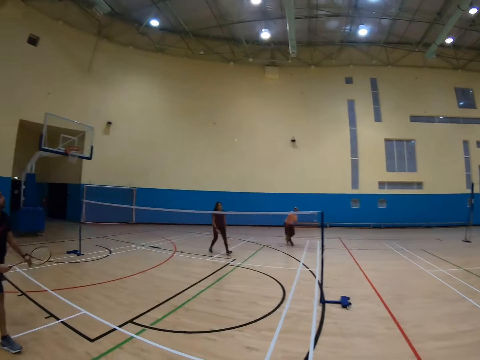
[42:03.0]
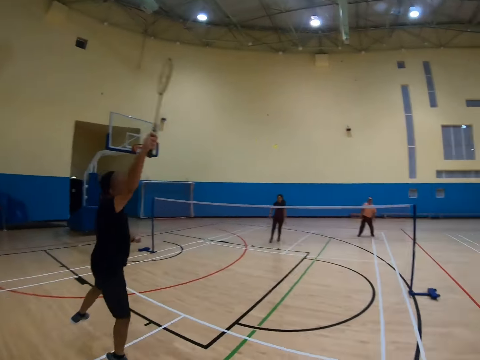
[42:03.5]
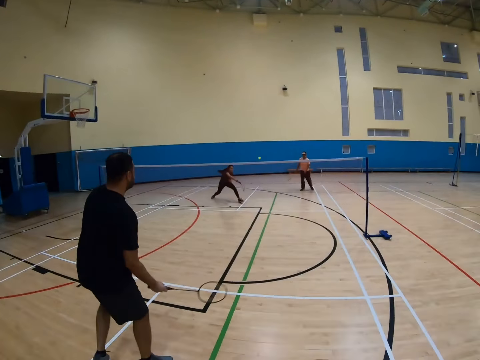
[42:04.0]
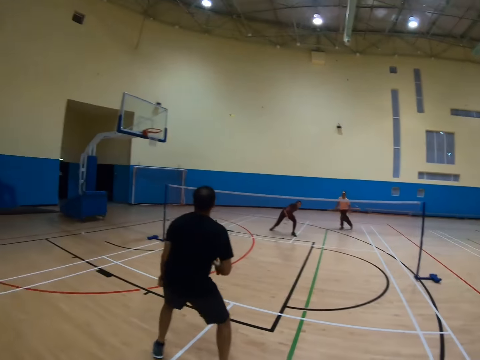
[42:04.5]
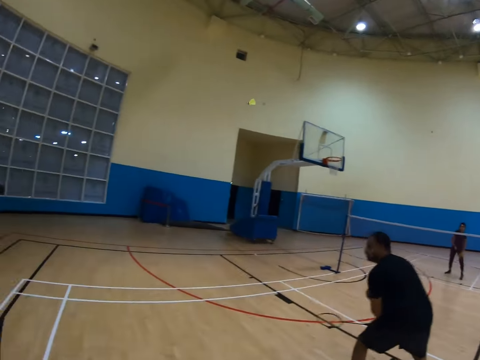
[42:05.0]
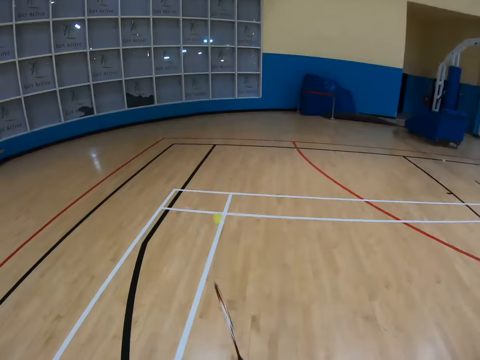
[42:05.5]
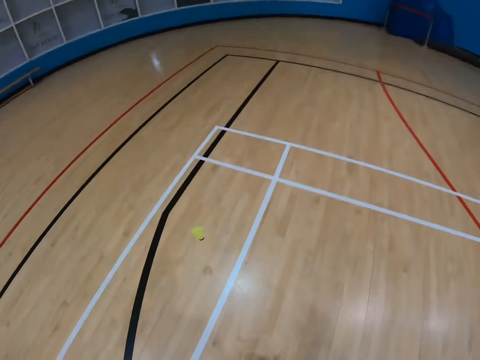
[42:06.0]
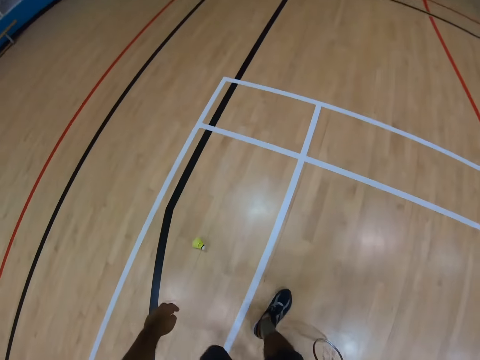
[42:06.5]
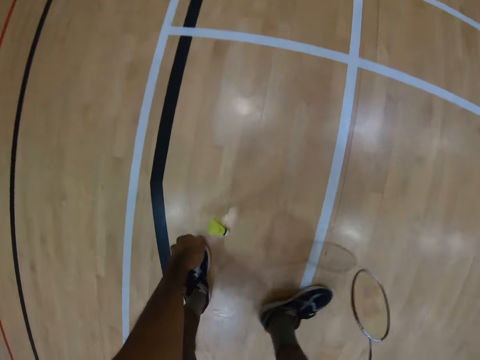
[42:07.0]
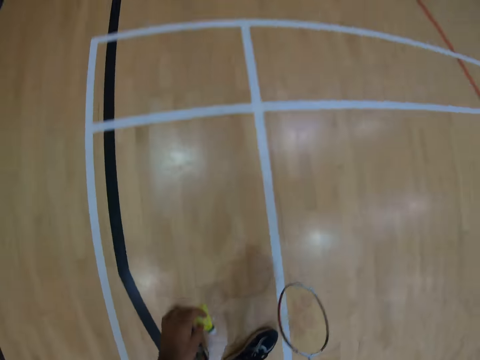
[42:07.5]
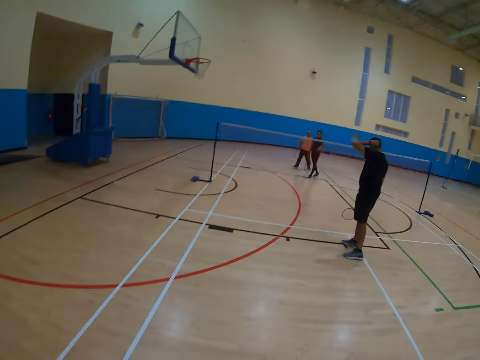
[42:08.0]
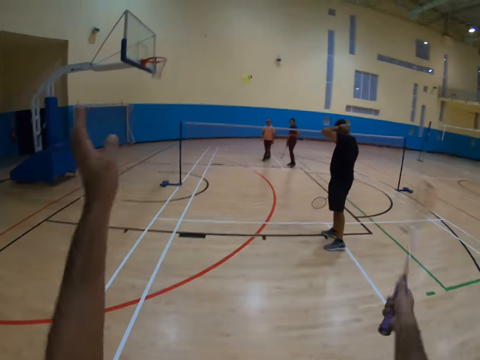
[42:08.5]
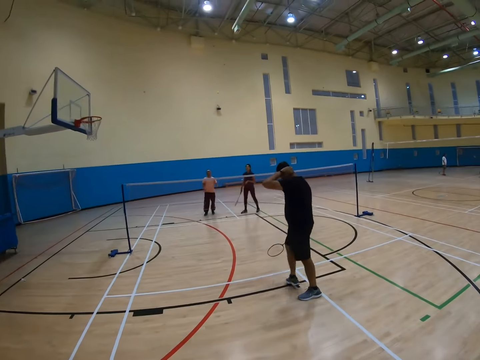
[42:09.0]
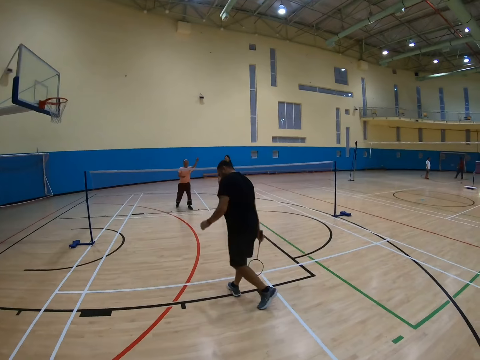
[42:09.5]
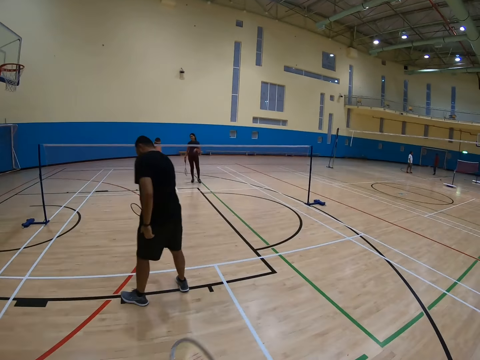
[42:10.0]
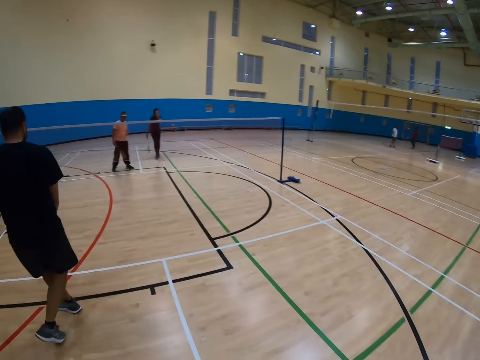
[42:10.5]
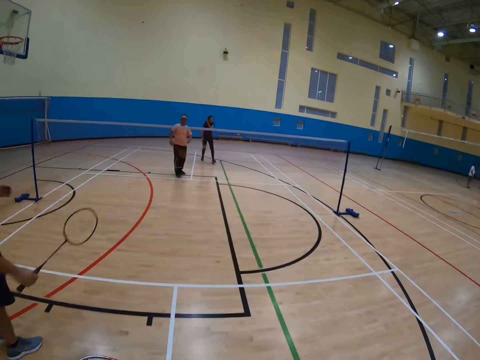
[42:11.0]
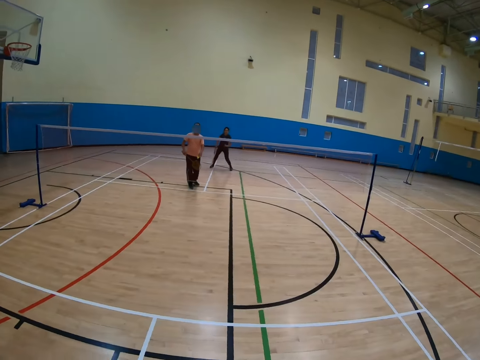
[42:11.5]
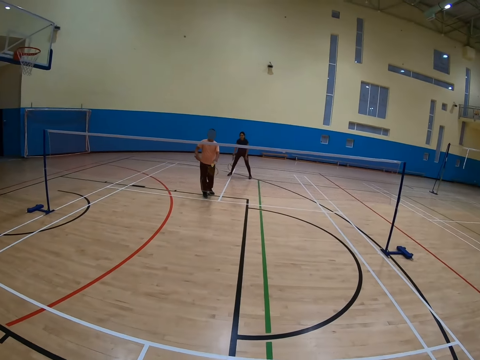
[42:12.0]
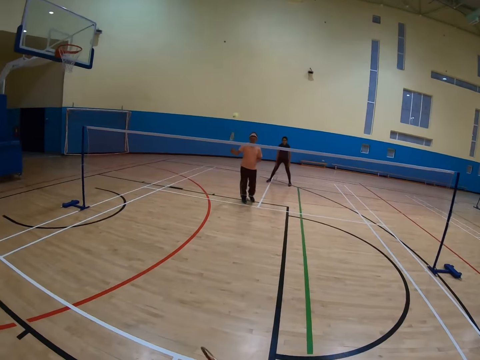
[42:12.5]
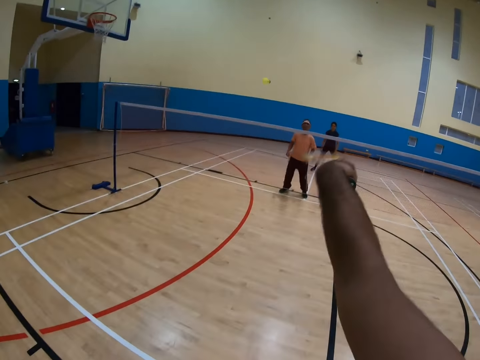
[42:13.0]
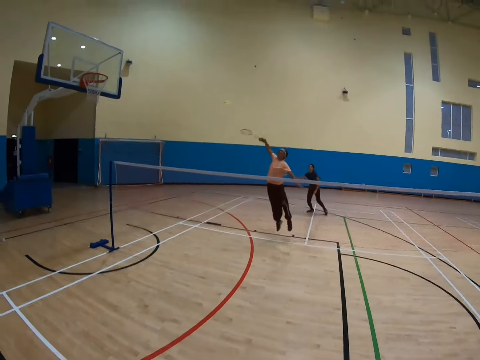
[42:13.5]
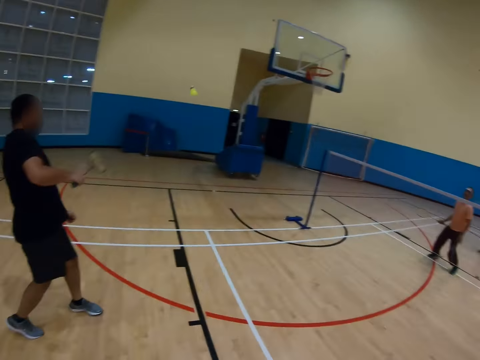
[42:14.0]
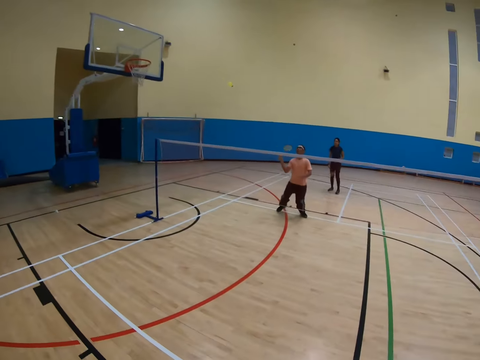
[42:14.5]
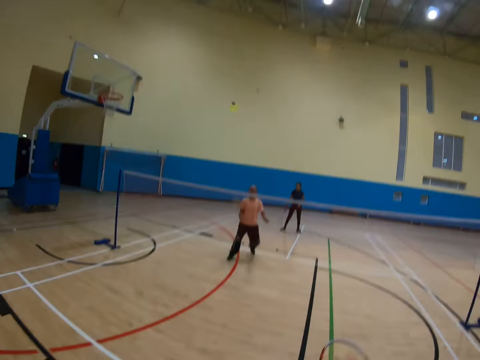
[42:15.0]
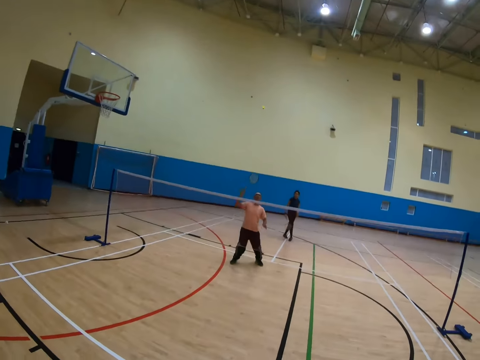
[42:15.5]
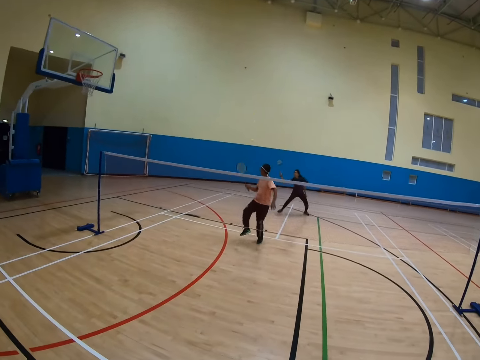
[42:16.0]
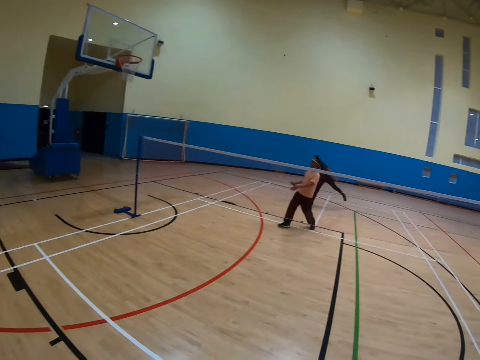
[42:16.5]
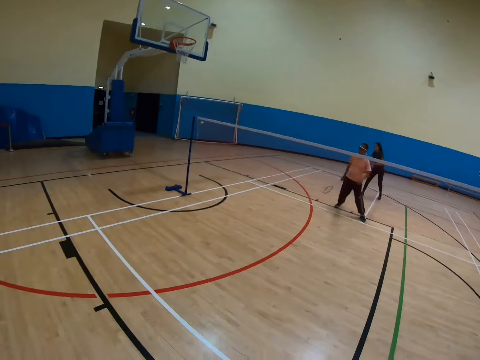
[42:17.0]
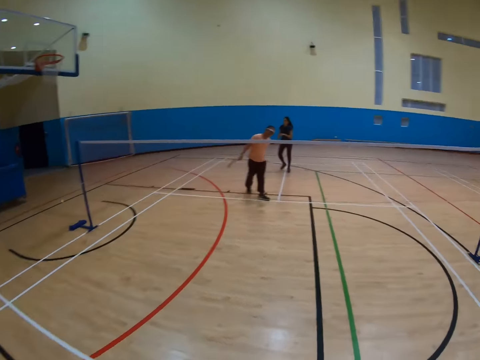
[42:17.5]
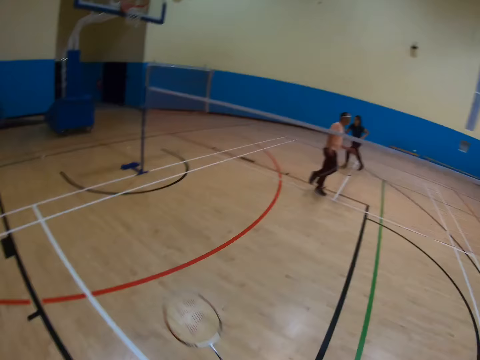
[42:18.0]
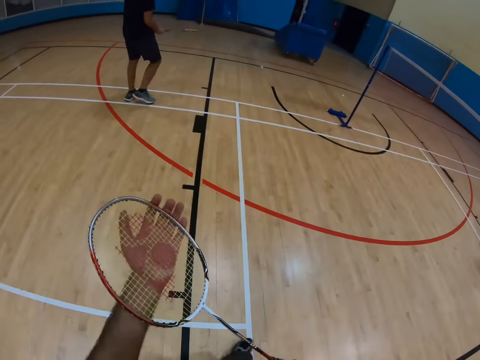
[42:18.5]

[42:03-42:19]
A man throws the shuttlecock. Another man throws the shuttlecock. A woman throws the shuttlecock. The camera wearer picks up the shuttlecock on the floor. They throw the shuttlecock. They play badminton. The first man throws the shuttlecock. The other man throws the shuttlecock. The first man throws the shuttlecock. The camera wearer throws the shuttlecock. The woman throws the shuttlecock.

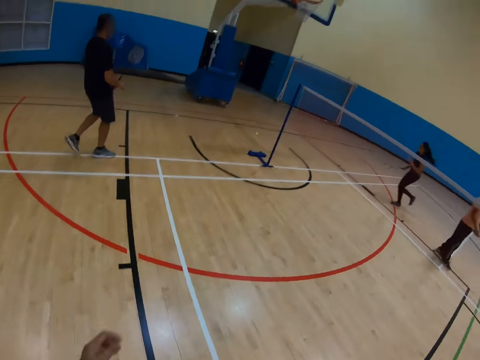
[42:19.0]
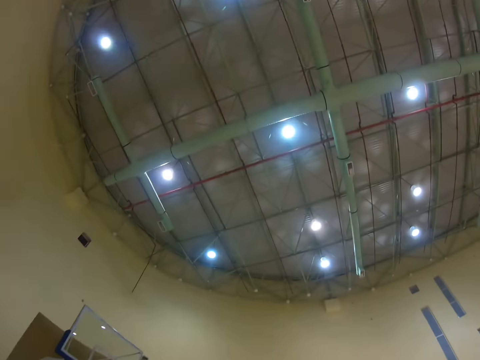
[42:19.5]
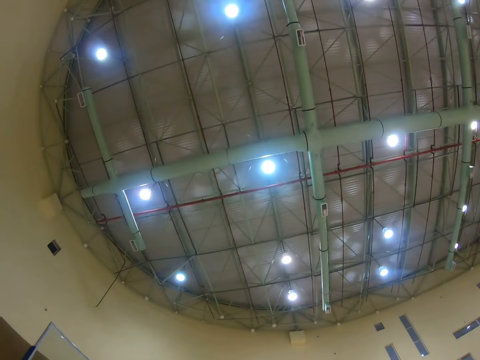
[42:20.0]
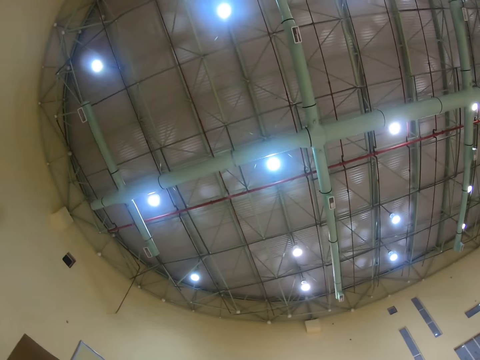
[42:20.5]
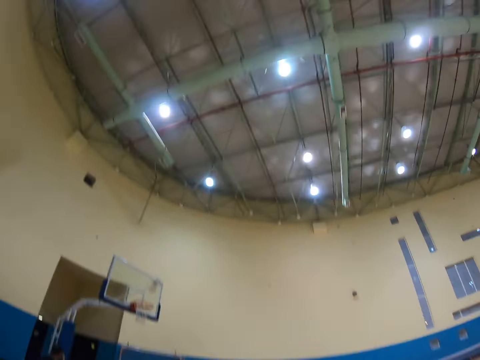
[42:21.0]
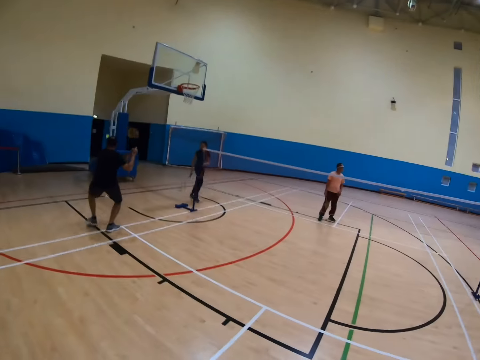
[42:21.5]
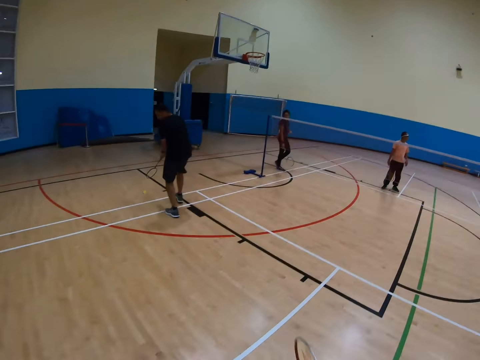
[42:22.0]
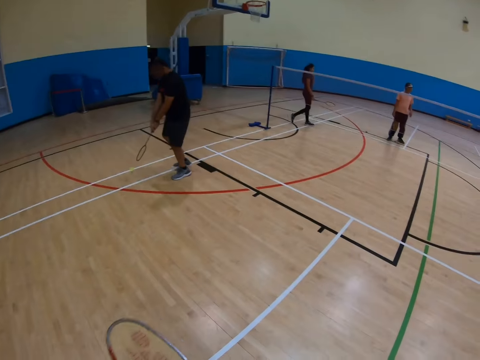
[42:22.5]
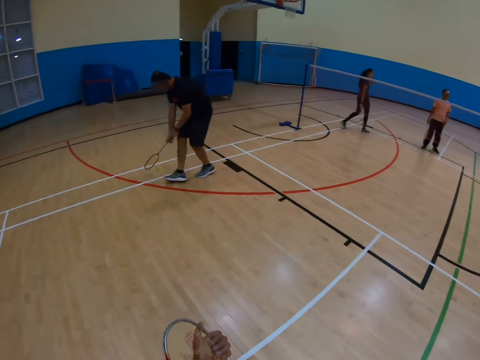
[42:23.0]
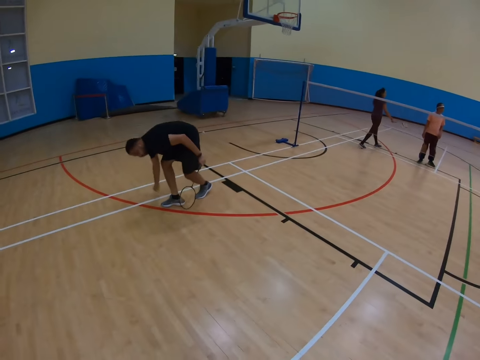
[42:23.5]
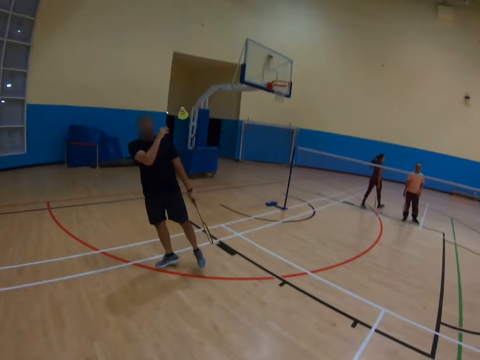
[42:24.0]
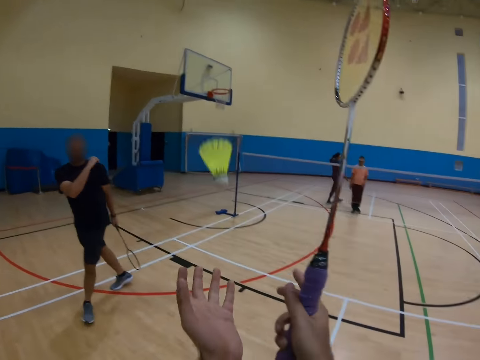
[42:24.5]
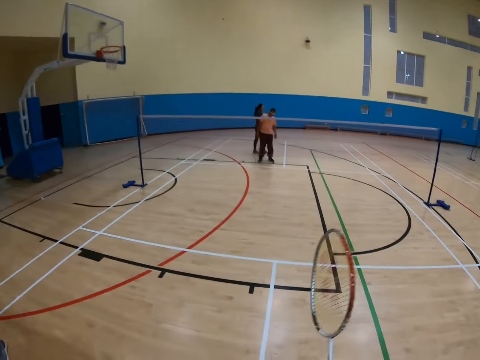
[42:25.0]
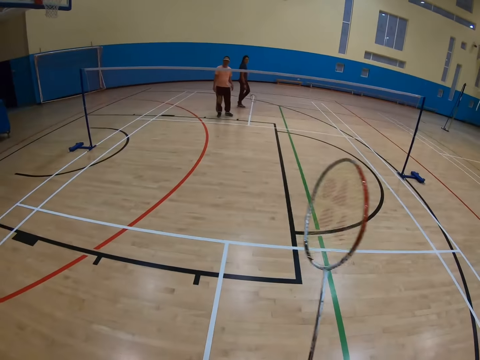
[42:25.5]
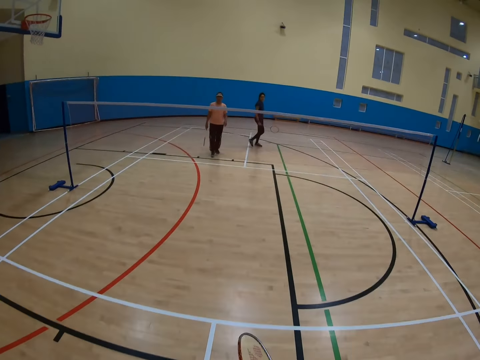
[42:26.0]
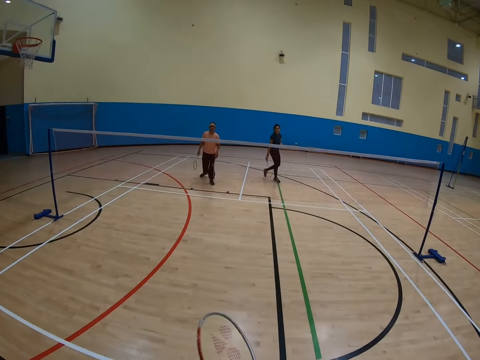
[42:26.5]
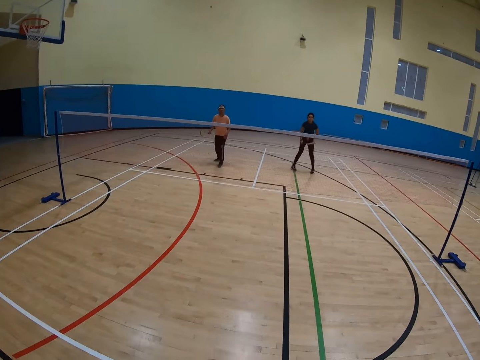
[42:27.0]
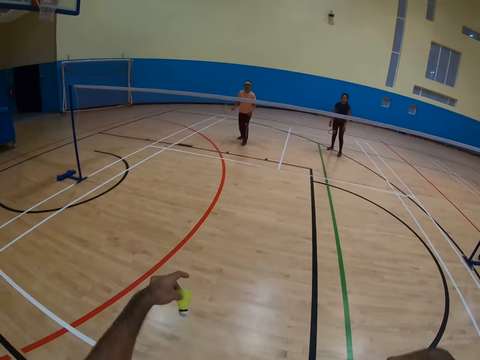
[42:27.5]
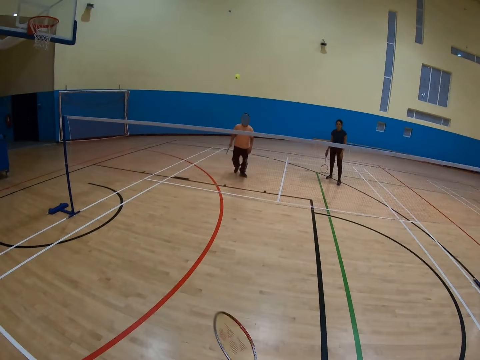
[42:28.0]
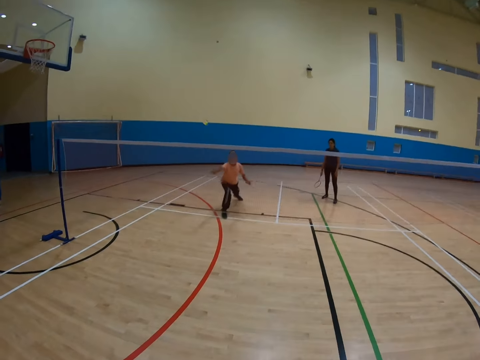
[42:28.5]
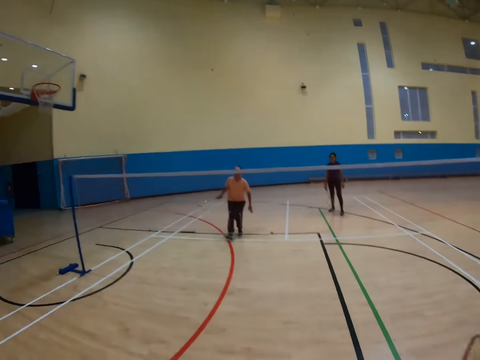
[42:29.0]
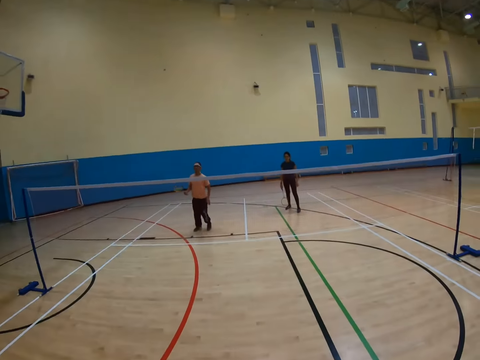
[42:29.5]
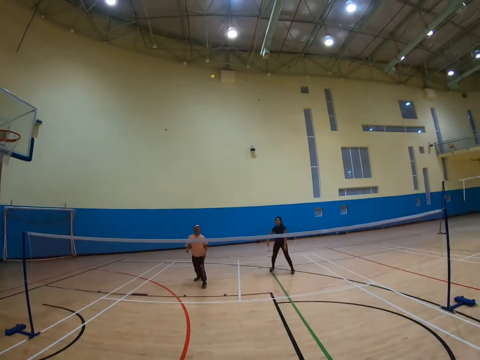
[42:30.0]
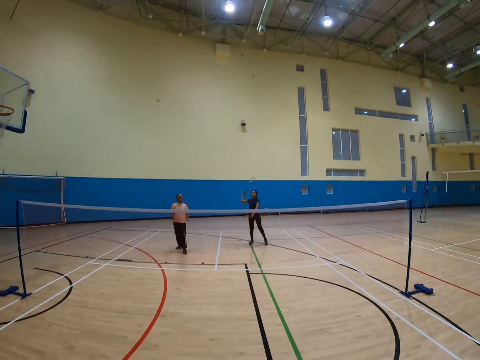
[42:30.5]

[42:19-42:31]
The camera wearer looks up. A man picks up the shuttlecock. A woman walks in the badminton court. The camera wearer throws the shuttlecock. Another man throws the shuttlecock.
